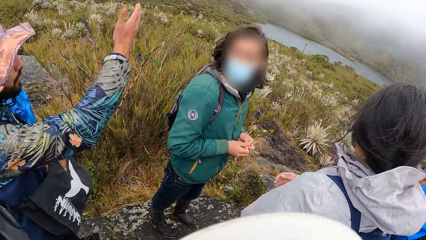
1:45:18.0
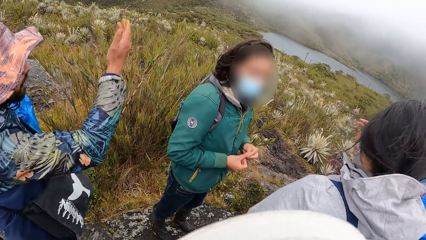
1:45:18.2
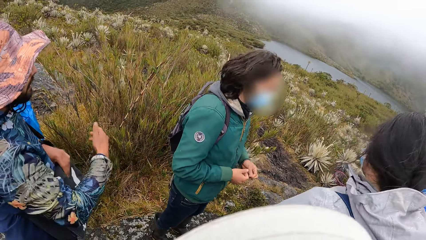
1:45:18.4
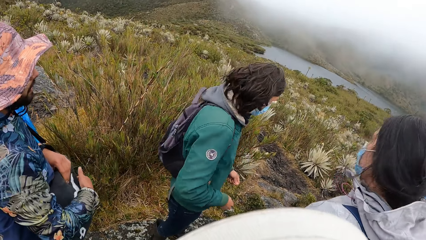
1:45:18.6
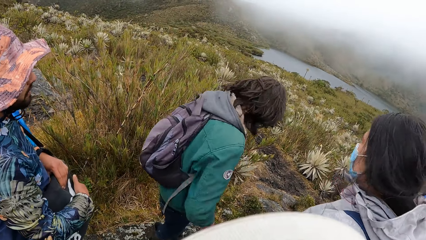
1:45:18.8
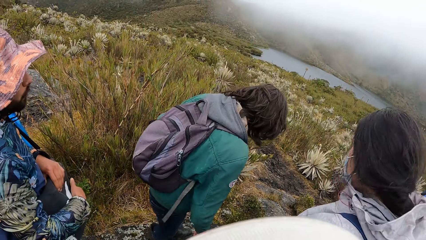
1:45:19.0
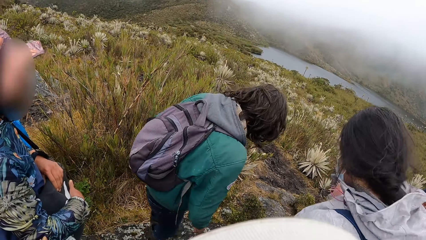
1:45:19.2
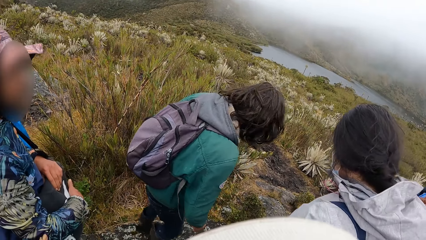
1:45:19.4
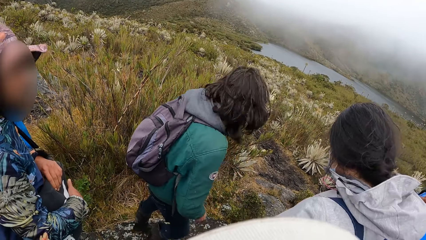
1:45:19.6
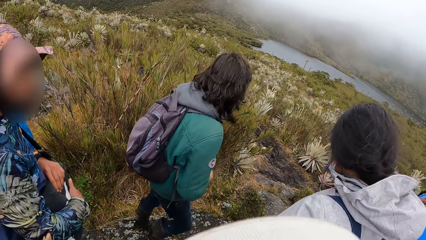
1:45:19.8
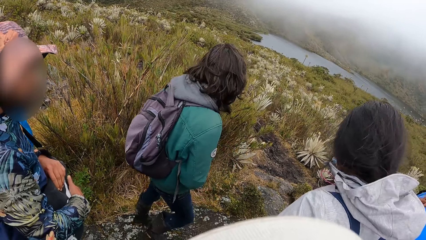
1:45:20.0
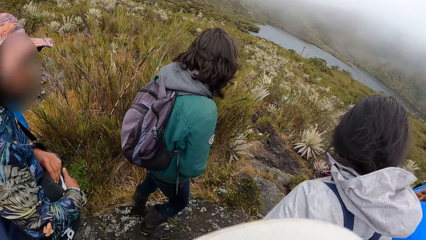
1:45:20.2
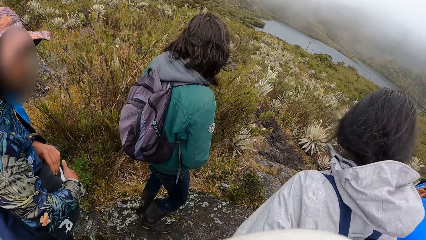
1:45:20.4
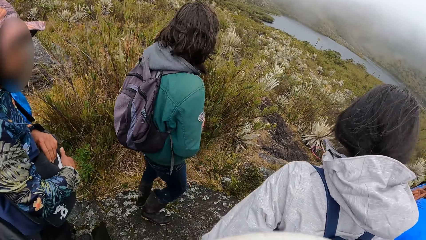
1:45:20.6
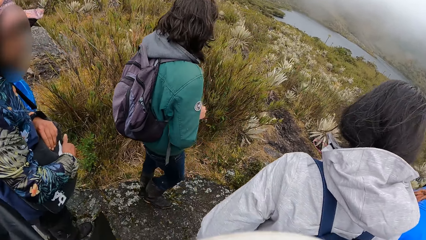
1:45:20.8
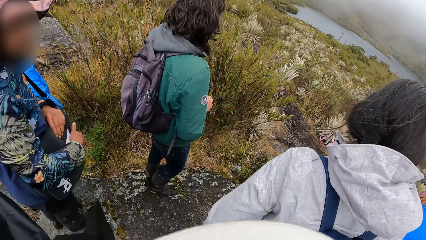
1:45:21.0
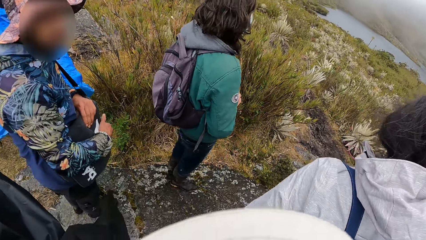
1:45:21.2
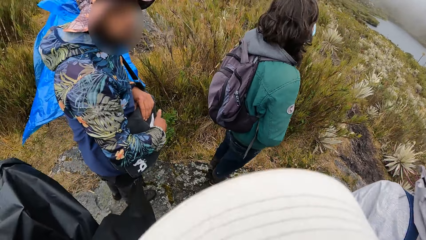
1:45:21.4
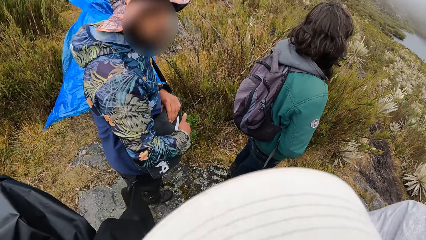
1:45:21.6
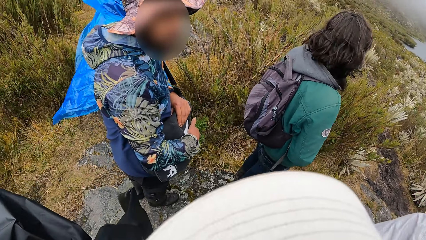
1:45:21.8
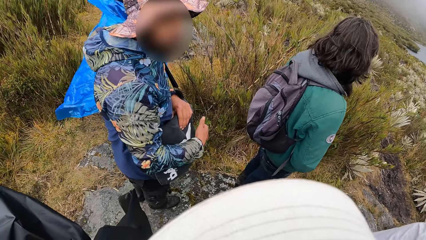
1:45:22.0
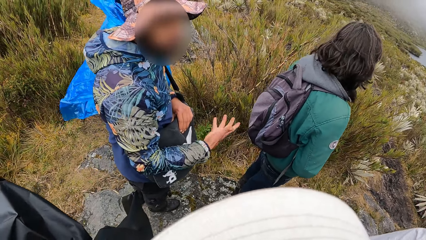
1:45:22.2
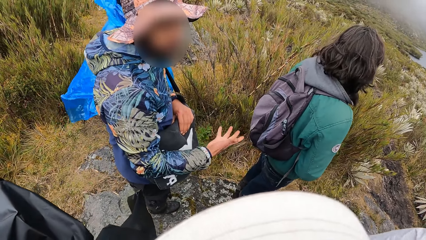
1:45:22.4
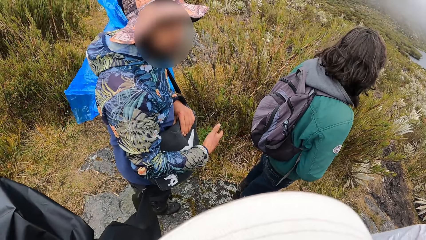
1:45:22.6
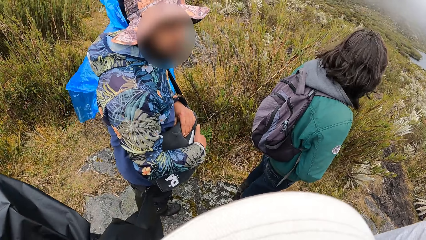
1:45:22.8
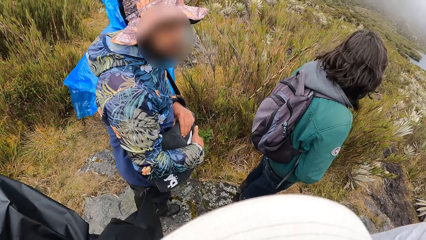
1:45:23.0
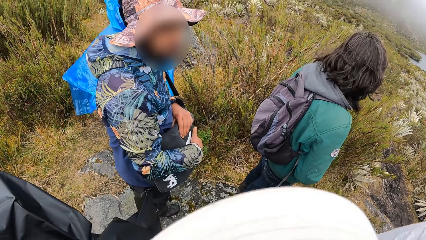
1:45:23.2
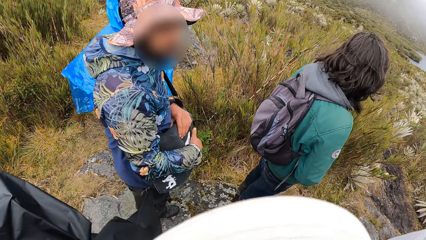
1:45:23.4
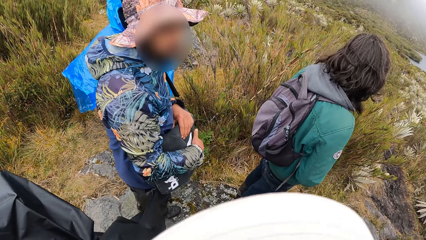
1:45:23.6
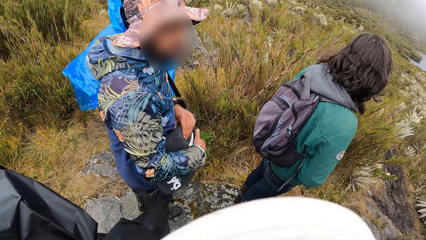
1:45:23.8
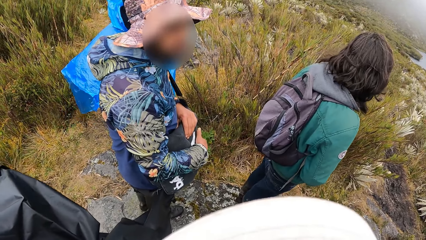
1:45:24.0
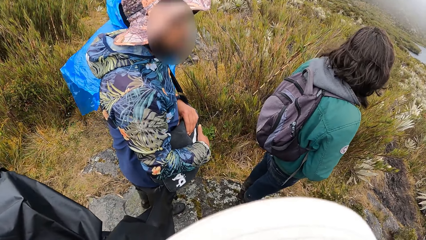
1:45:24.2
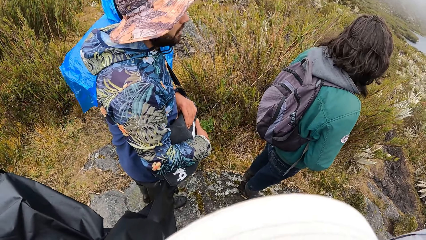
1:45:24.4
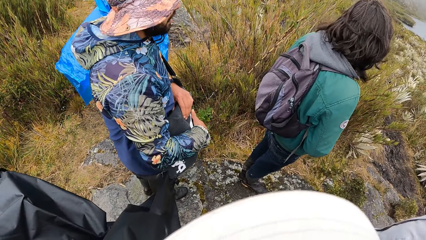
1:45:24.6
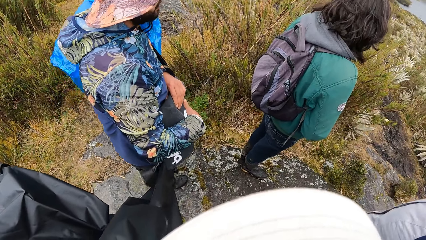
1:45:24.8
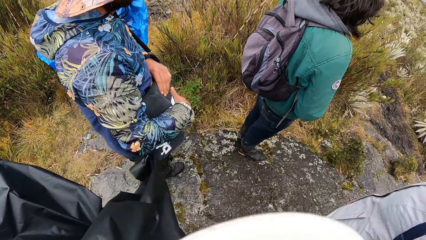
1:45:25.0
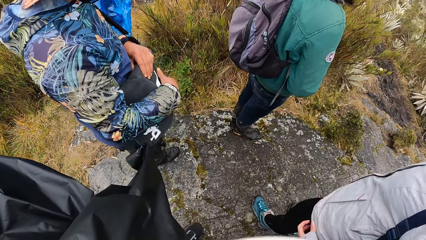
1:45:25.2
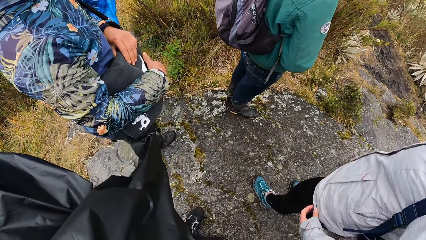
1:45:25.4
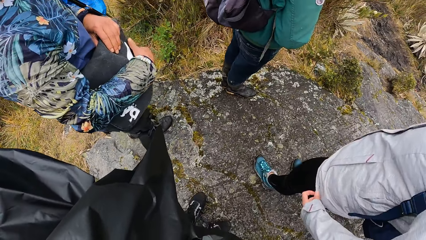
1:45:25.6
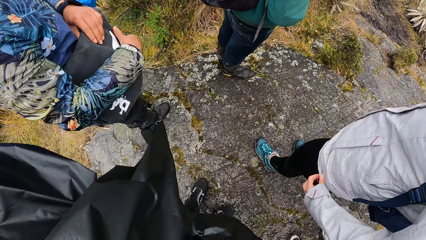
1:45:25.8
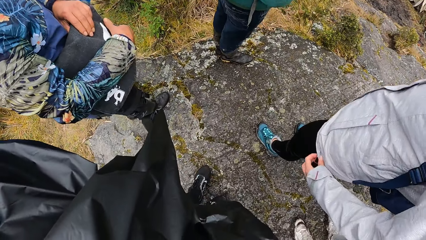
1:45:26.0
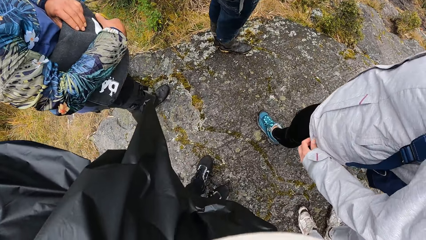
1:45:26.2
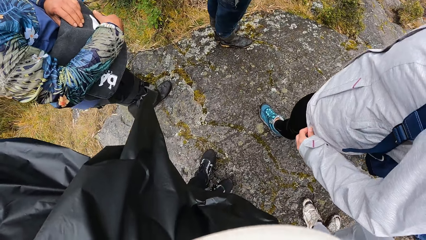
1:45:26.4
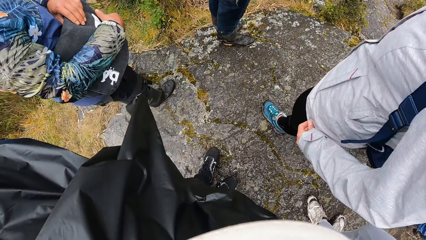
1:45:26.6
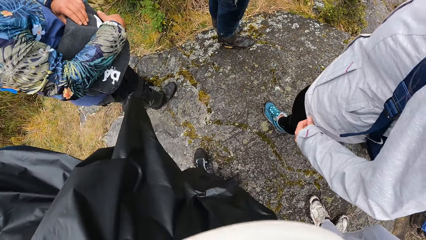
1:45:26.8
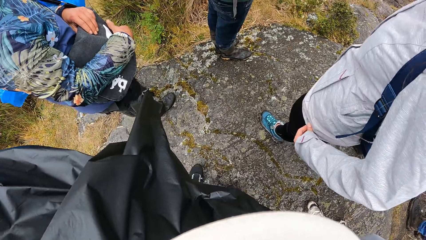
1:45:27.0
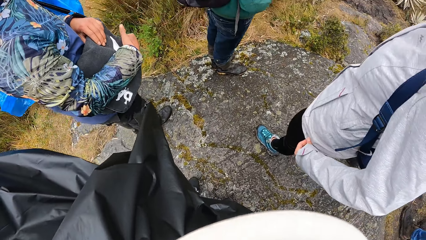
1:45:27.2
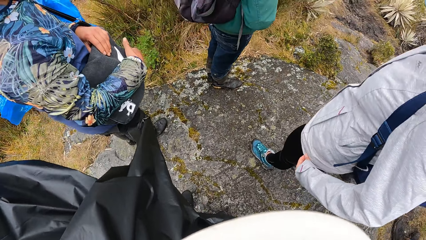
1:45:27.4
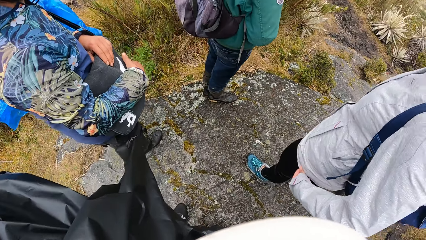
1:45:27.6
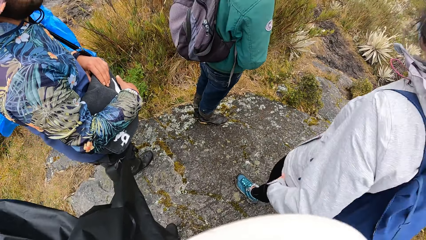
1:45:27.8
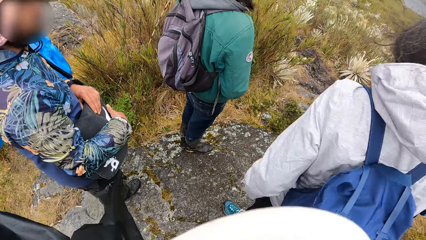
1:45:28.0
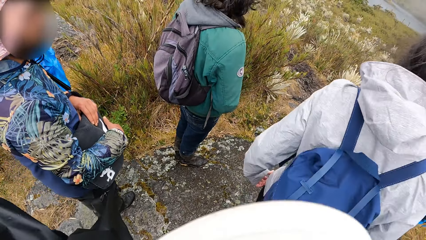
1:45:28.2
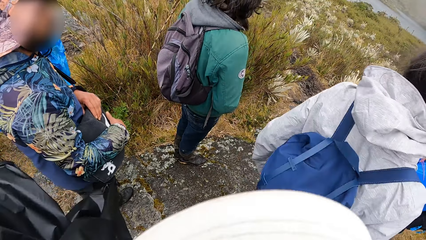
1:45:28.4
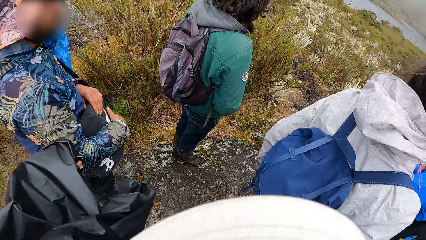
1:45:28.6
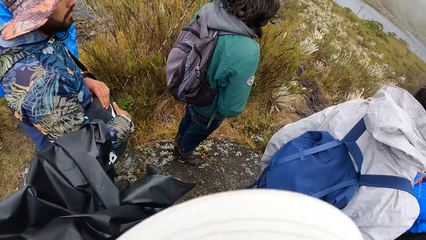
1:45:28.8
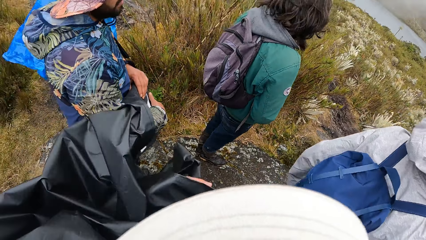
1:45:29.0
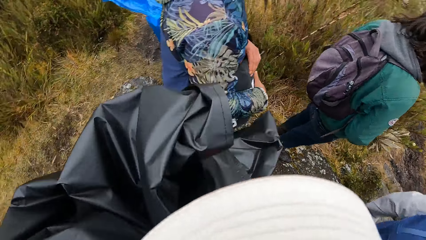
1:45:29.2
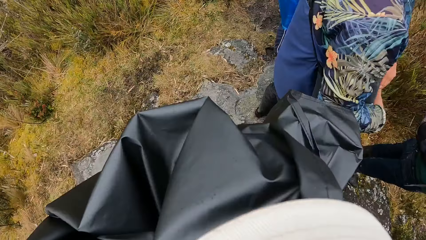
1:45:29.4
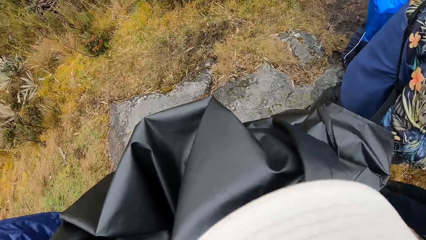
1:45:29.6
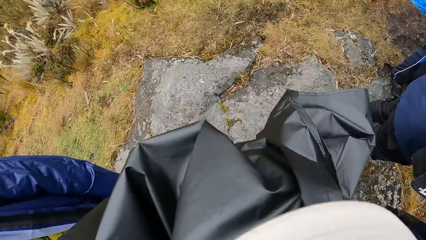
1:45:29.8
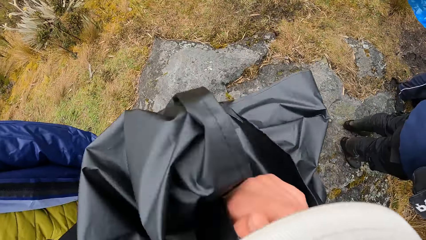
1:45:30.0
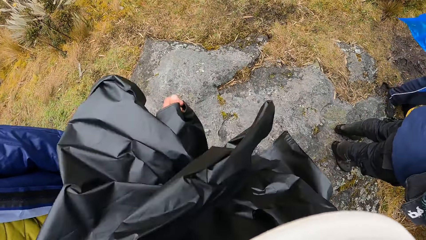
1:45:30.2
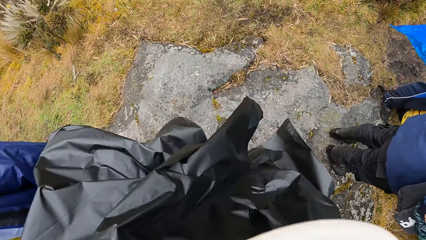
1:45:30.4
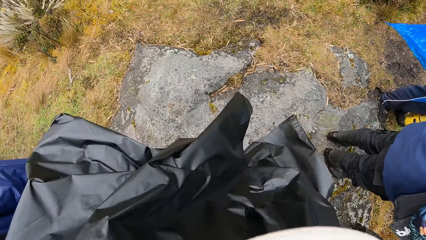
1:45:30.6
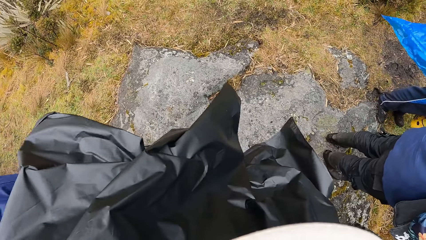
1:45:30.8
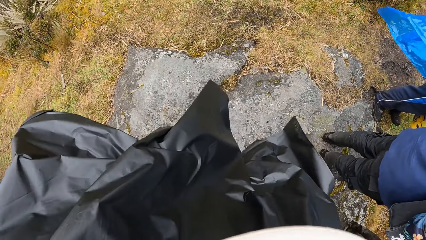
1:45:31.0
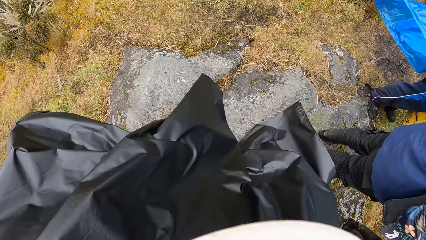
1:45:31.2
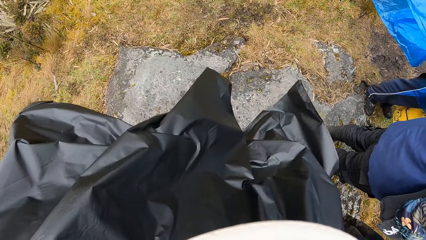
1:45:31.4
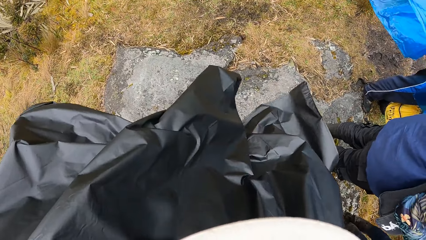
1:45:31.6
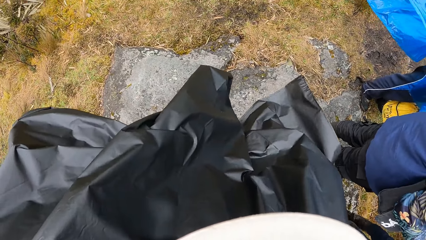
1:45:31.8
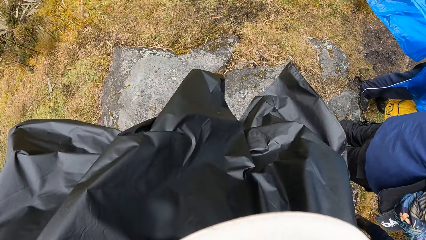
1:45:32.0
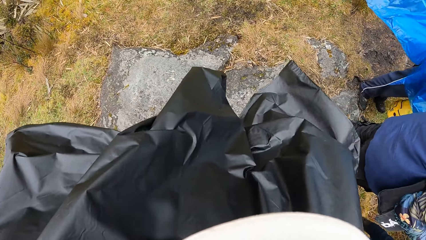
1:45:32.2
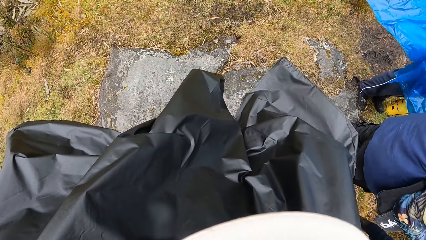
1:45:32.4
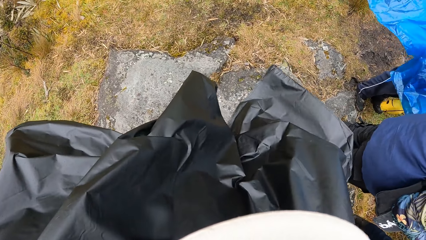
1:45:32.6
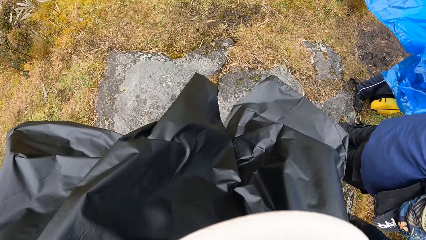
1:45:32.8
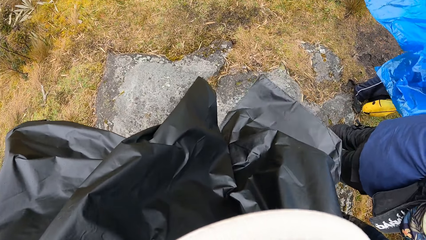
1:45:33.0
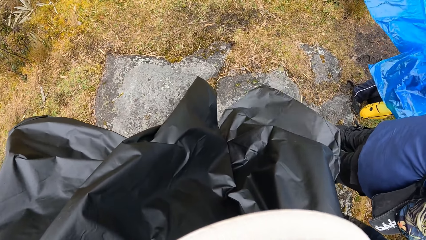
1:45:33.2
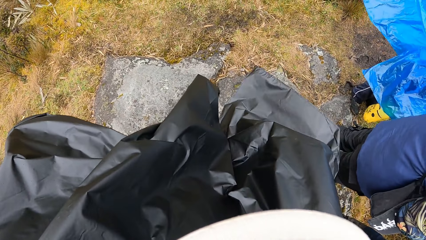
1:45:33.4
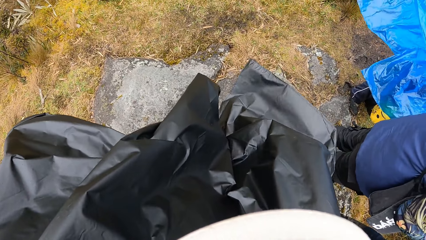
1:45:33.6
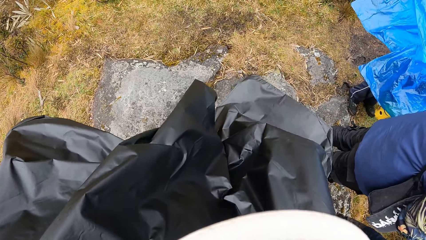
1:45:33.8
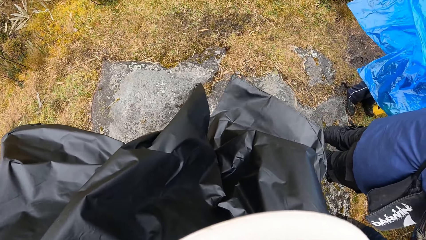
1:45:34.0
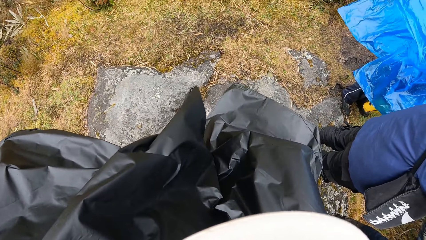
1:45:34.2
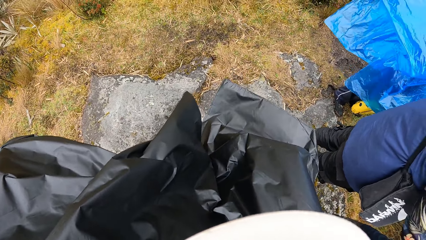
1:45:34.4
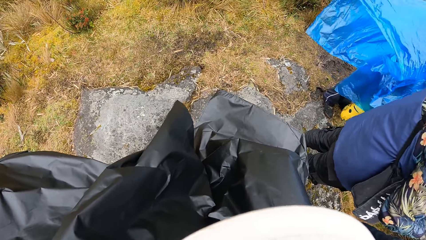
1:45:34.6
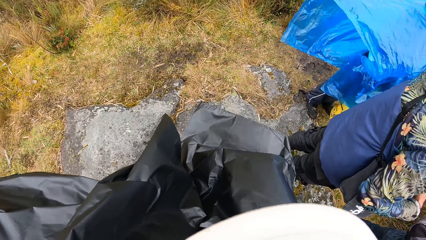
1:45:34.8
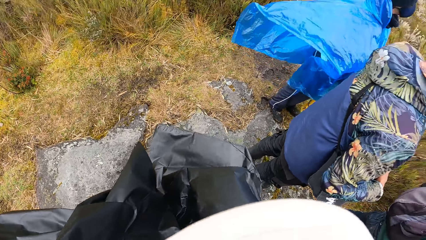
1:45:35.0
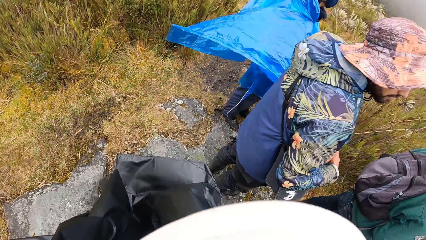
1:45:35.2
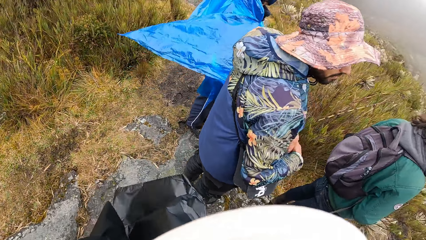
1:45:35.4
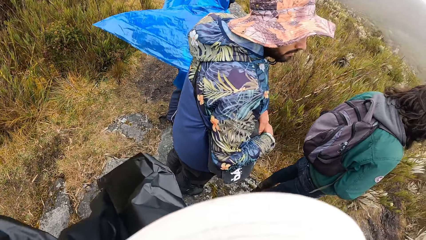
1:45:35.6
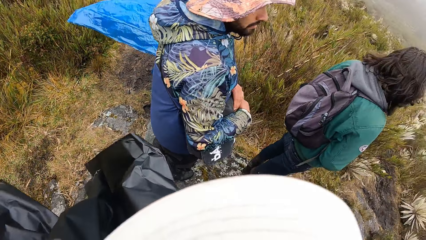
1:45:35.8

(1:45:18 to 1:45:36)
The camera wearer interacts with a person. They look around.
